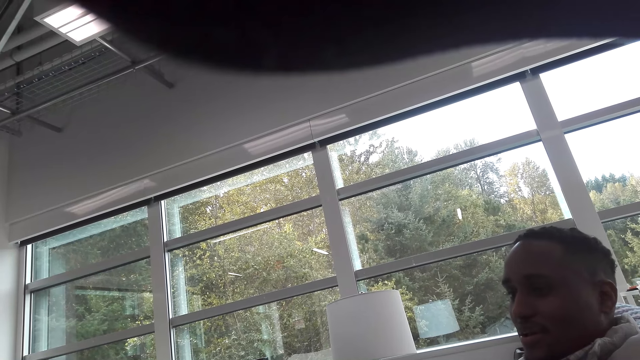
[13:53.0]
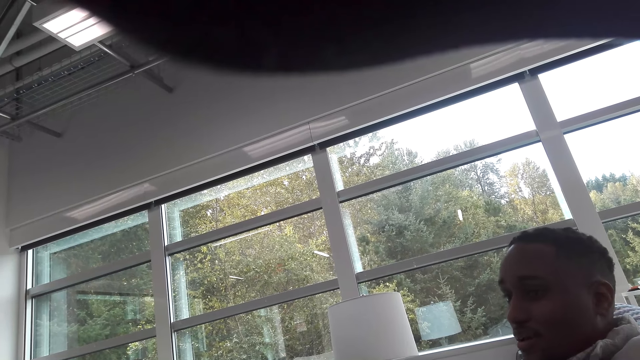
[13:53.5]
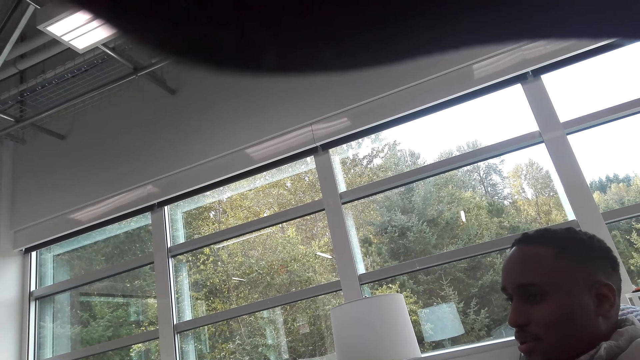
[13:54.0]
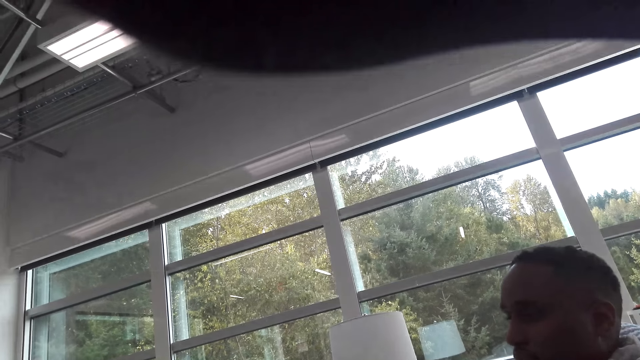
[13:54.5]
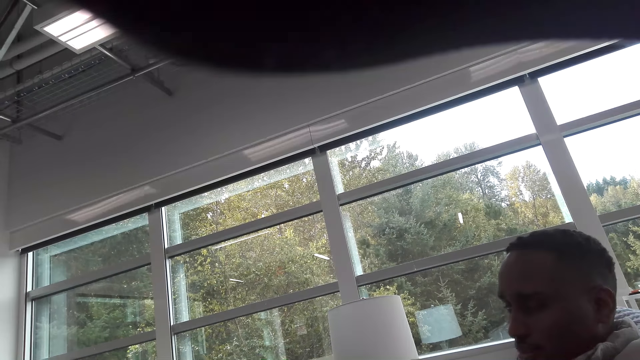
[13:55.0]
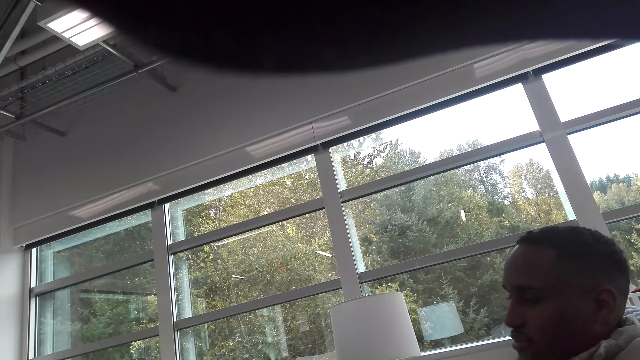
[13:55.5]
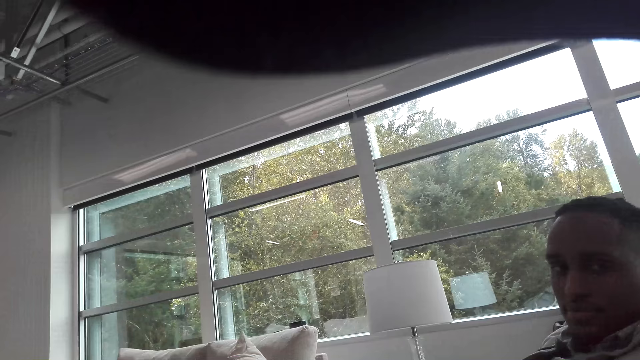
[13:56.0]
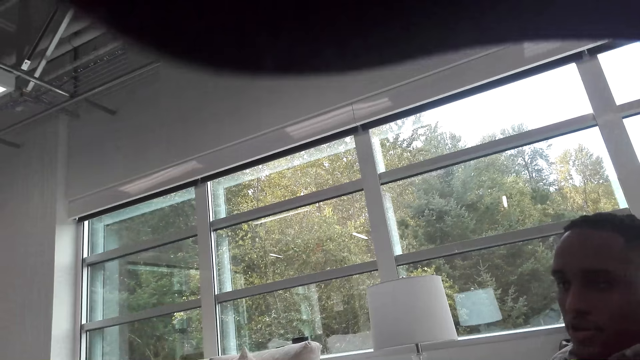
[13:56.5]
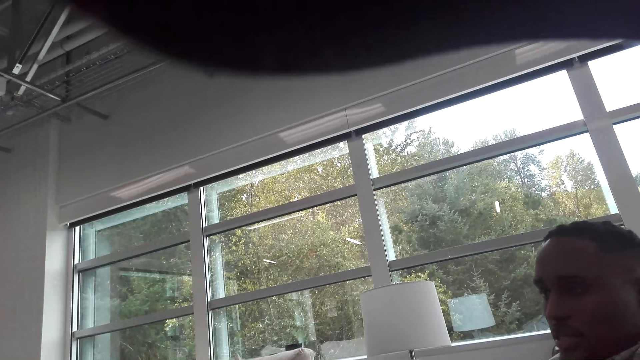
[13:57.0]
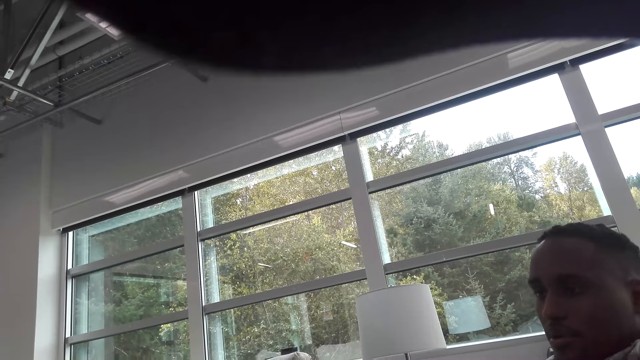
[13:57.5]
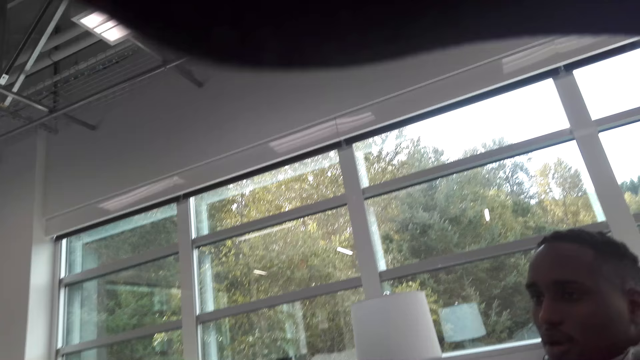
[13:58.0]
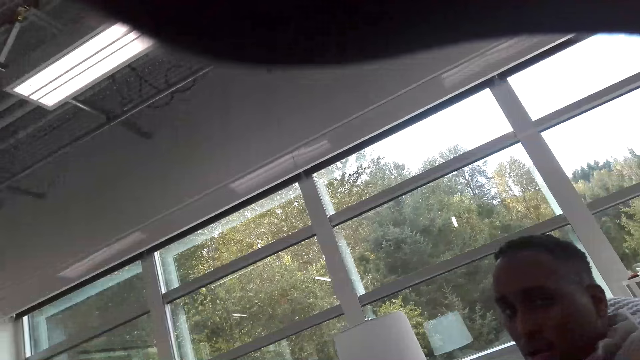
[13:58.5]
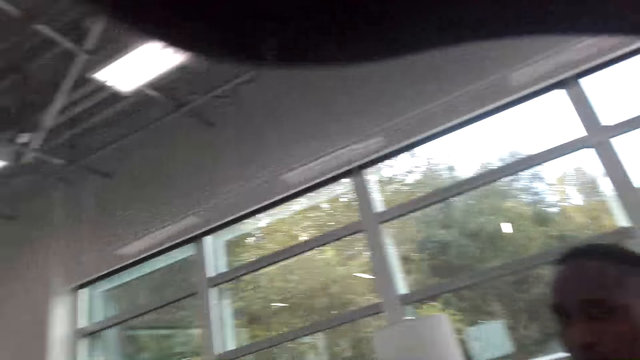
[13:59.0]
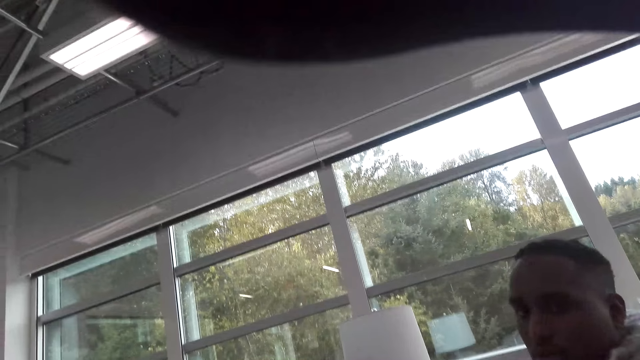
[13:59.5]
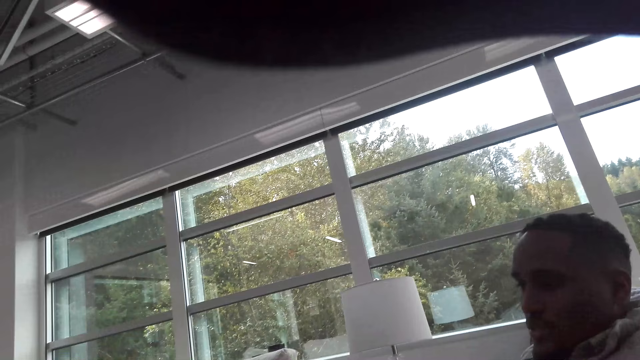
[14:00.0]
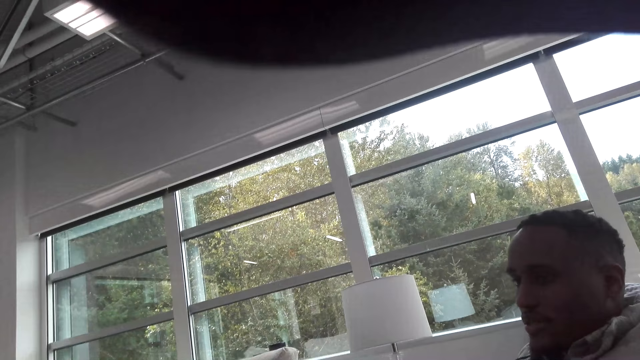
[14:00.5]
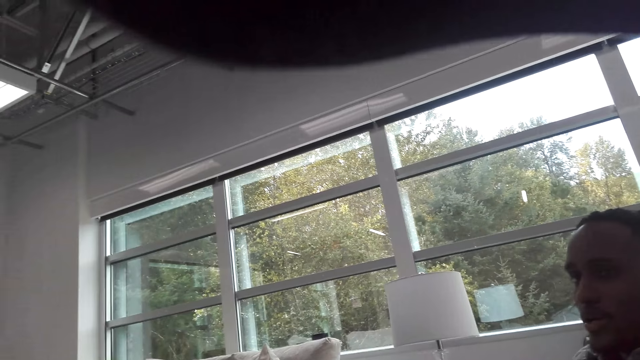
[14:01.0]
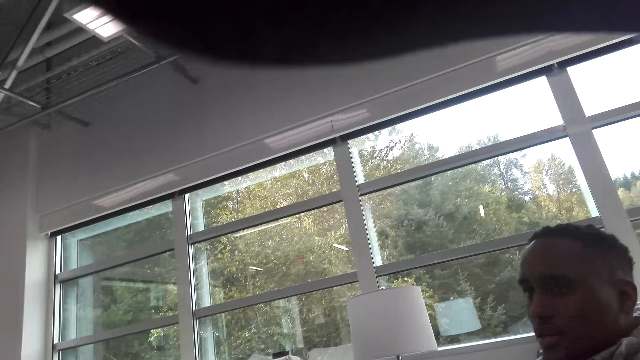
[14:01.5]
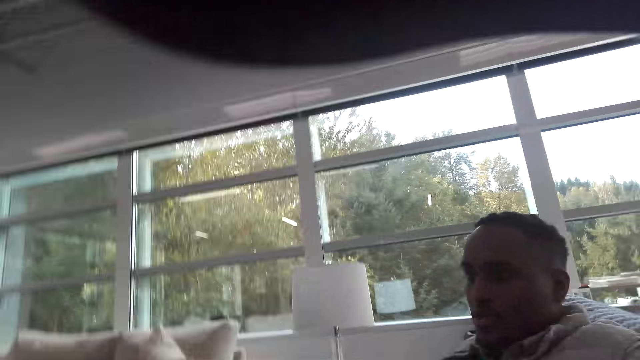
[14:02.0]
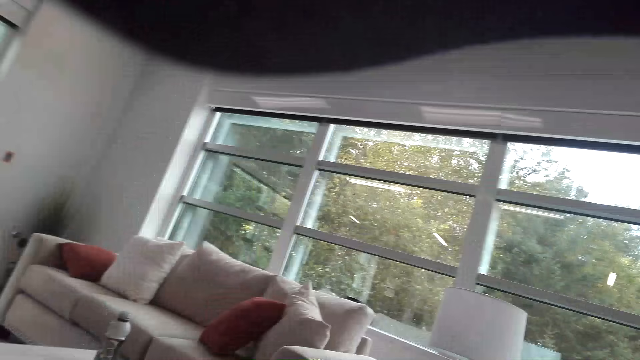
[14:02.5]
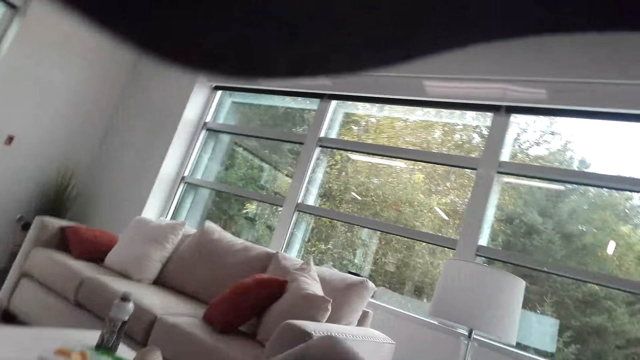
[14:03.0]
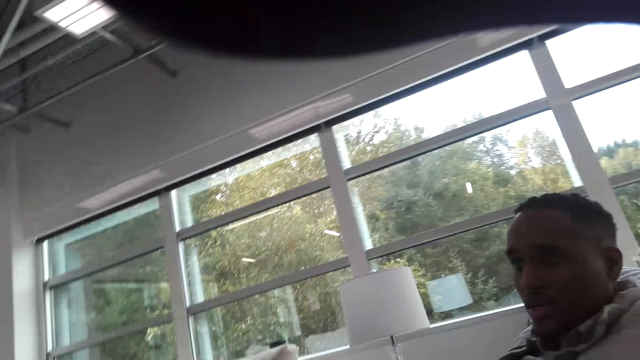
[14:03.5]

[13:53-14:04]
The camera wearer talks with a man. The man talks with the camera wearer. The camera wearer talks with the man. The man talks with the camera wearer.

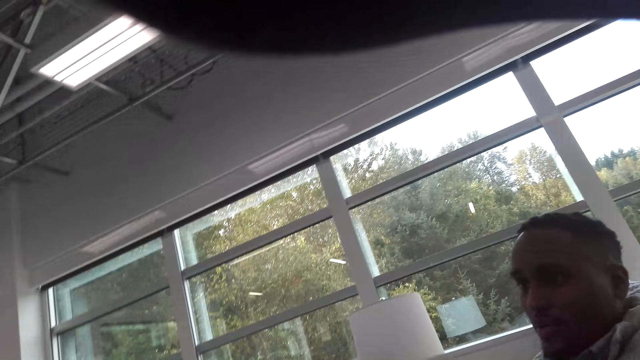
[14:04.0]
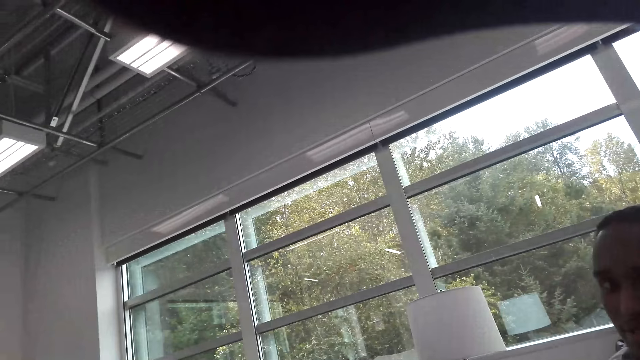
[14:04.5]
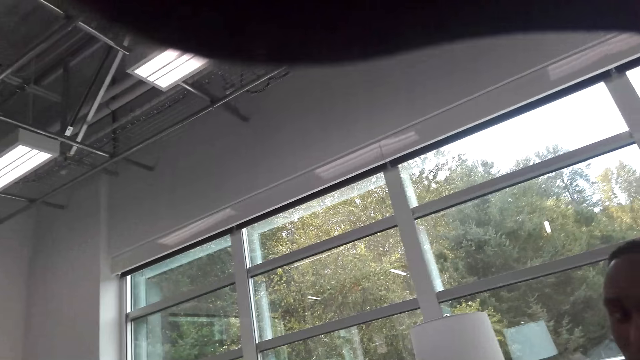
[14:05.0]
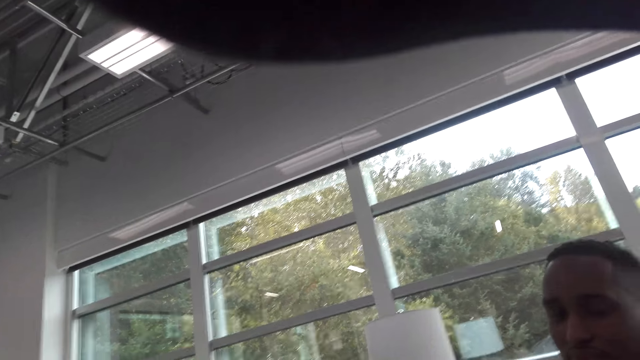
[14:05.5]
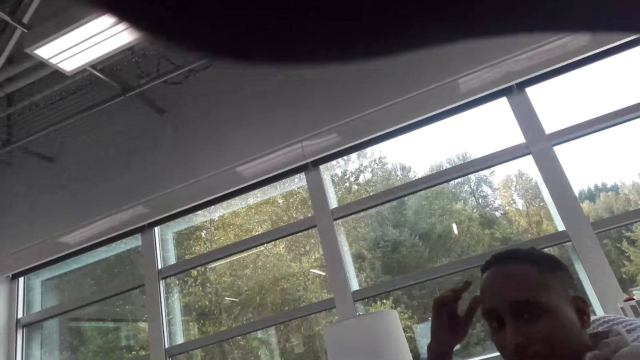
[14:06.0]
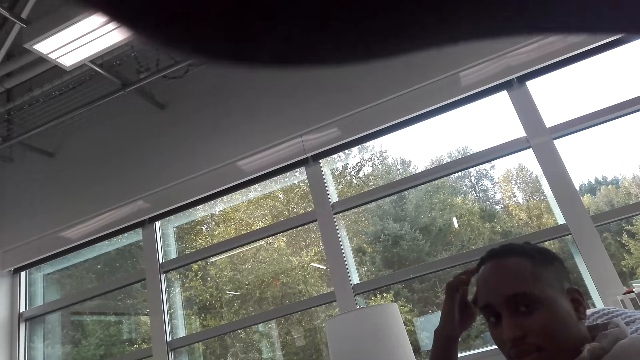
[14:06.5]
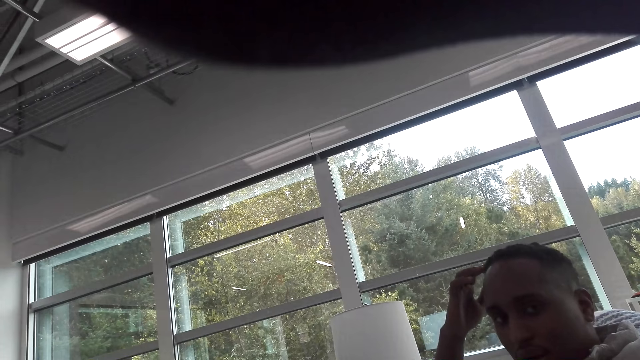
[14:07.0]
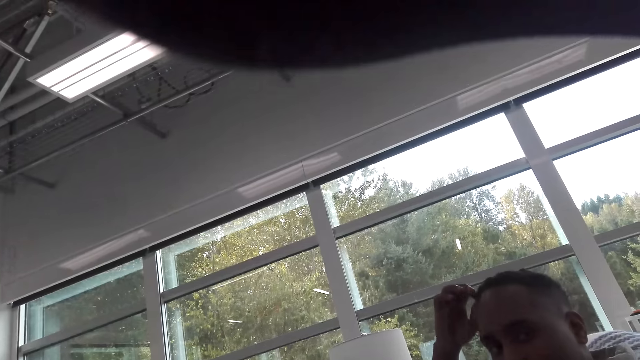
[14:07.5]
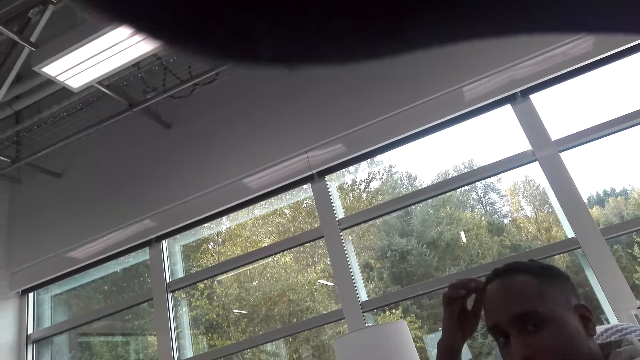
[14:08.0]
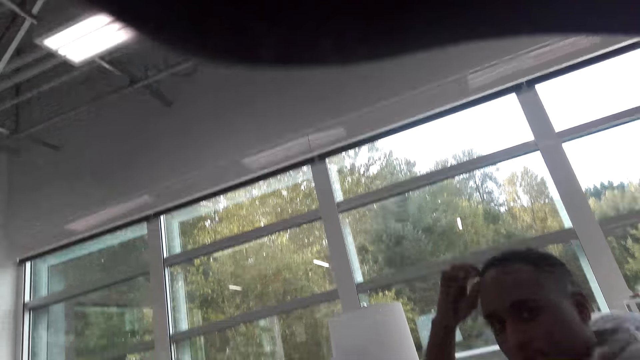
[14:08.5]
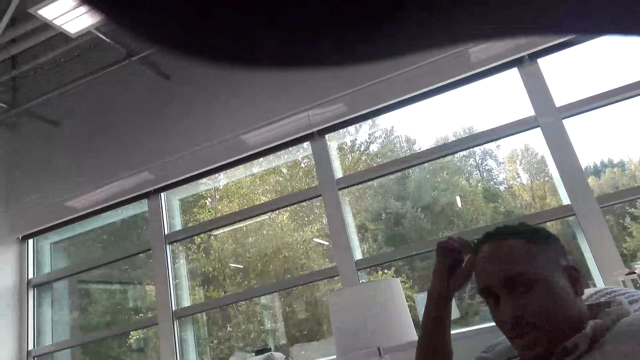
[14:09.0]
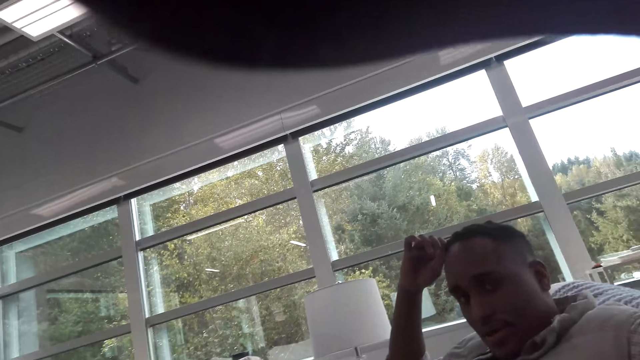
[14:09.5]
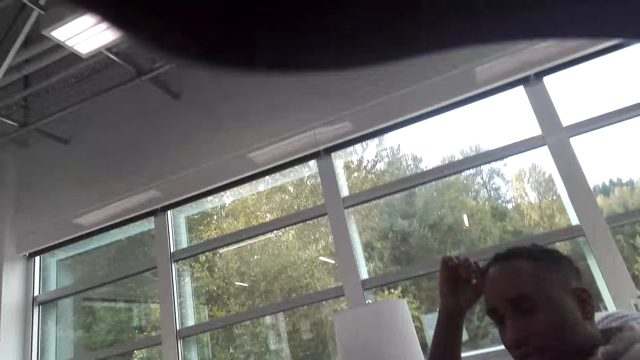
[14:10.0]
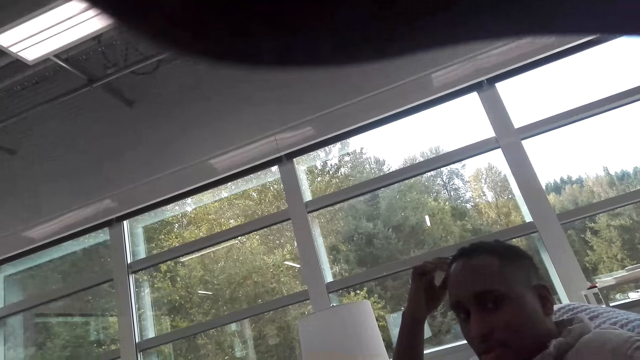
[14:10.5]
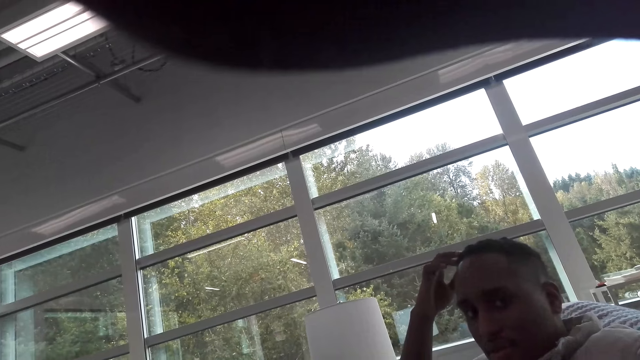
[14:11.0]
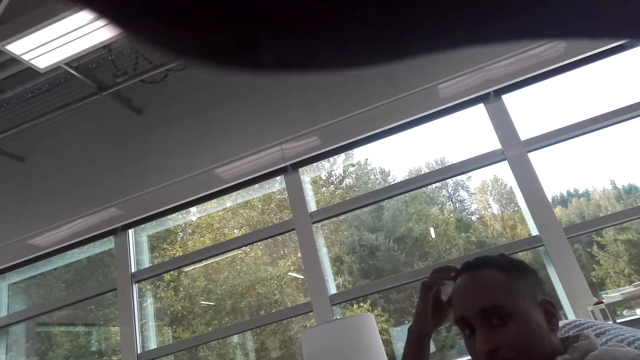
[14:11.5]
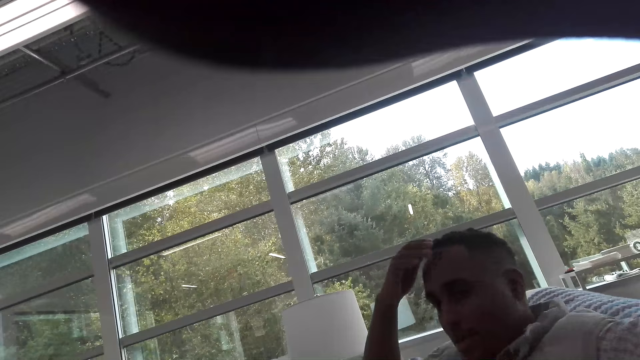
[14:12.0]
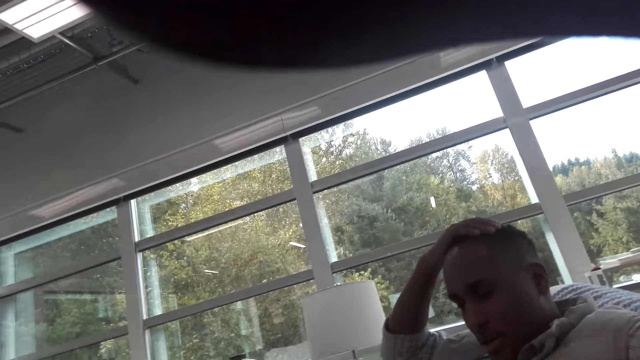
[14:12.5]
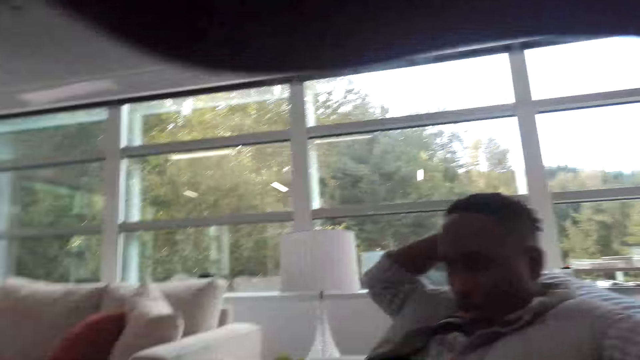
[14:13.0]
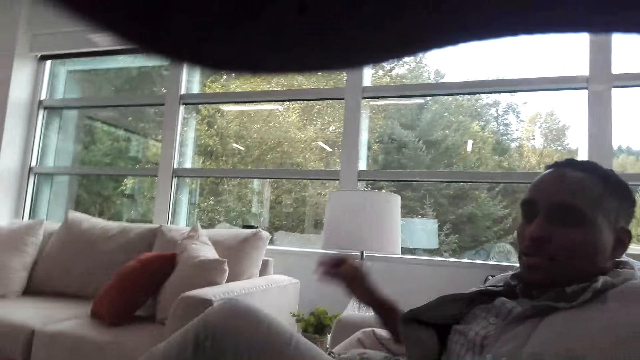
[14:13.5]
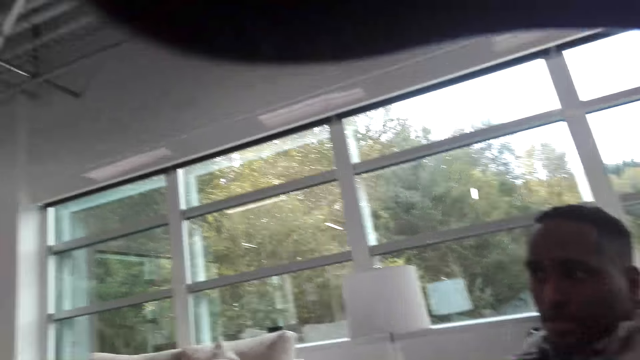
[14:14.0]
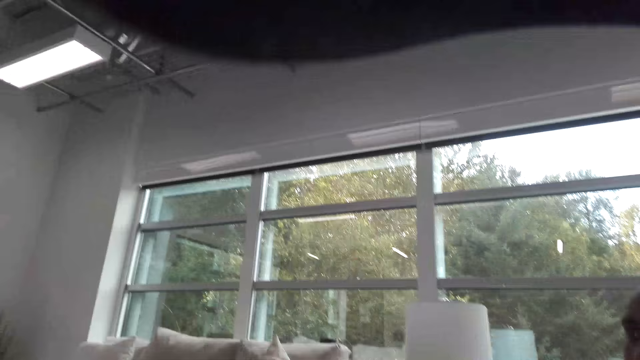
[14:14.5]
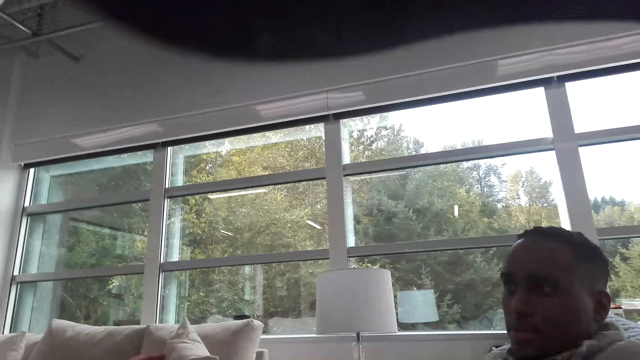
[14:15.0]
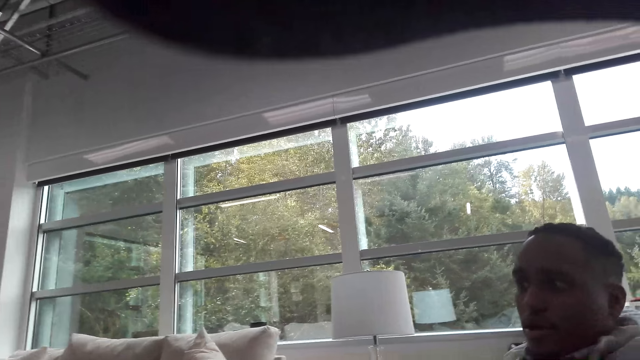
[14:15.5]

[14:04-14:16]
The camera wearer talks with a man. The man touches his head. The camera wearer talks with the man. They play with hair. The man puts his hand down. The camera wearer talks with the man.
